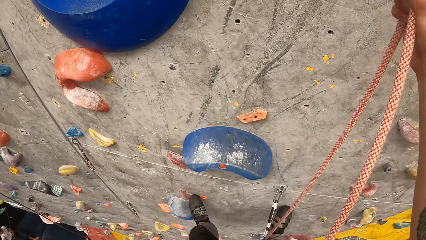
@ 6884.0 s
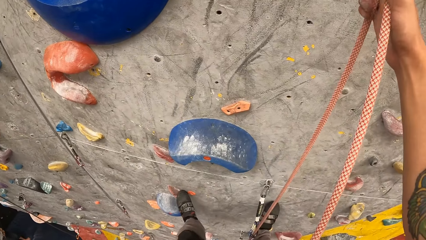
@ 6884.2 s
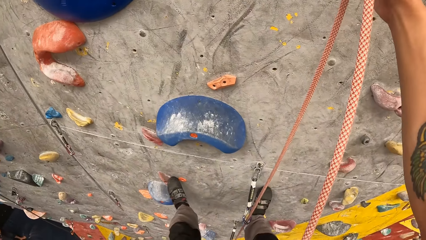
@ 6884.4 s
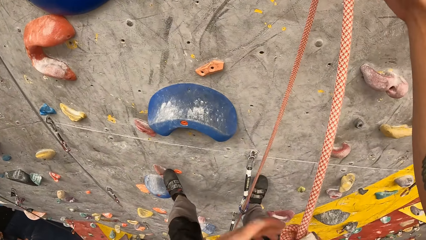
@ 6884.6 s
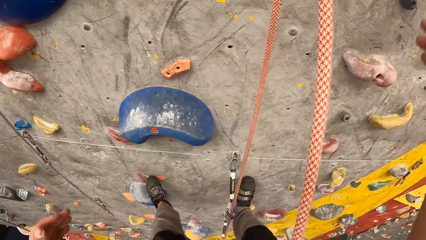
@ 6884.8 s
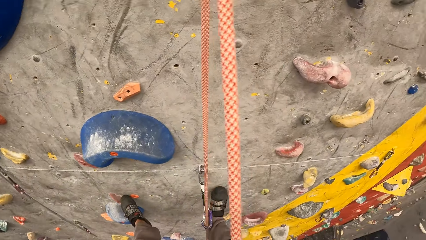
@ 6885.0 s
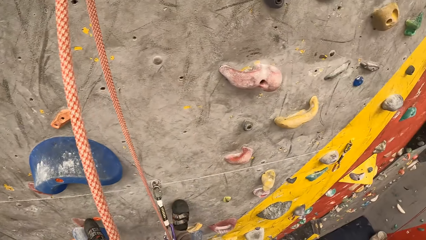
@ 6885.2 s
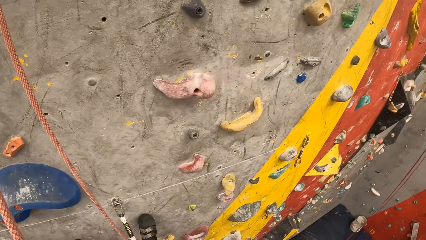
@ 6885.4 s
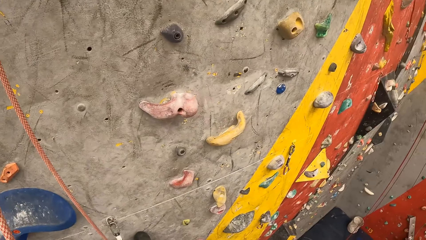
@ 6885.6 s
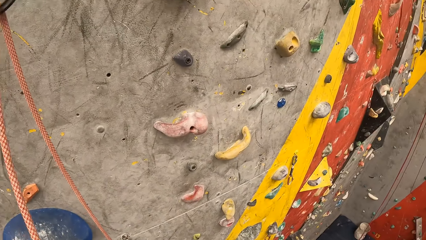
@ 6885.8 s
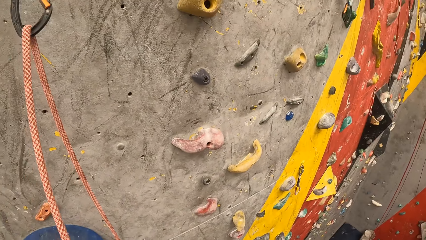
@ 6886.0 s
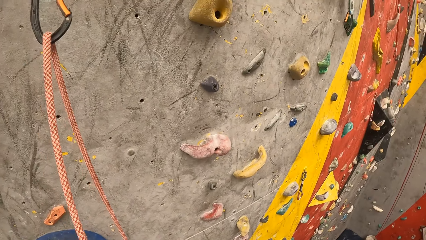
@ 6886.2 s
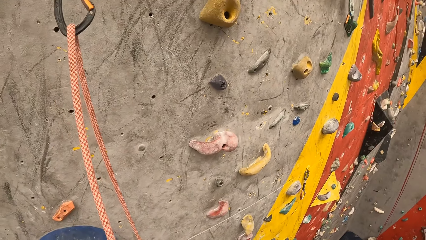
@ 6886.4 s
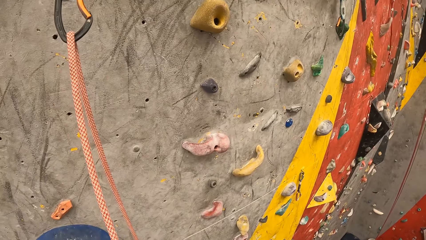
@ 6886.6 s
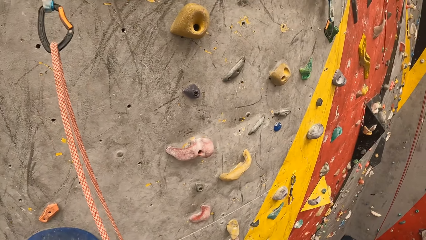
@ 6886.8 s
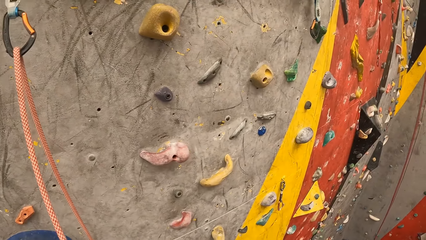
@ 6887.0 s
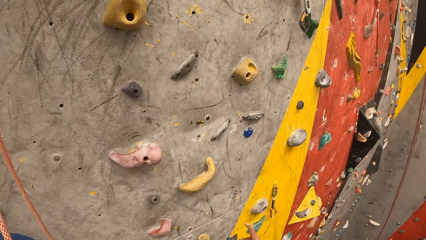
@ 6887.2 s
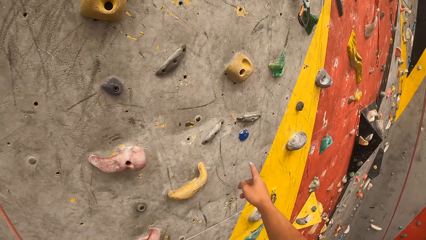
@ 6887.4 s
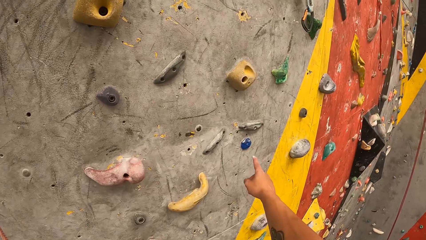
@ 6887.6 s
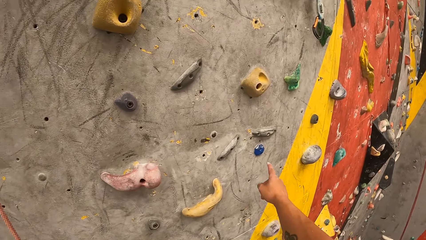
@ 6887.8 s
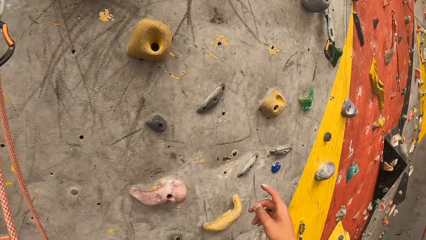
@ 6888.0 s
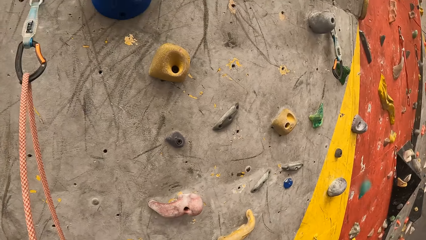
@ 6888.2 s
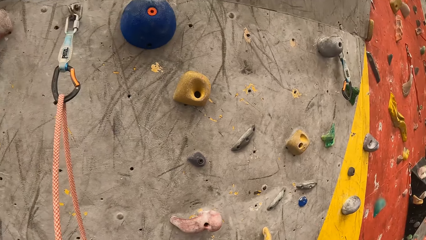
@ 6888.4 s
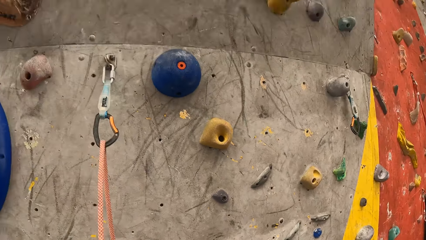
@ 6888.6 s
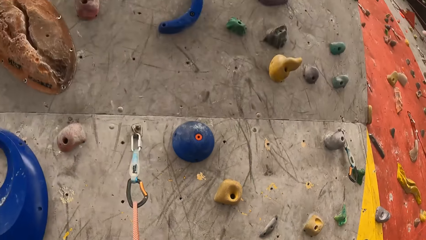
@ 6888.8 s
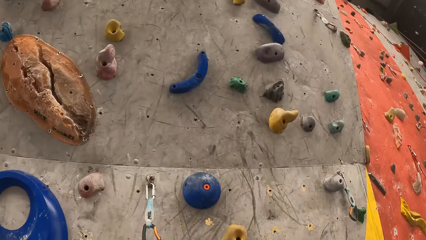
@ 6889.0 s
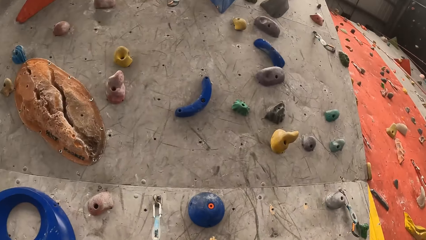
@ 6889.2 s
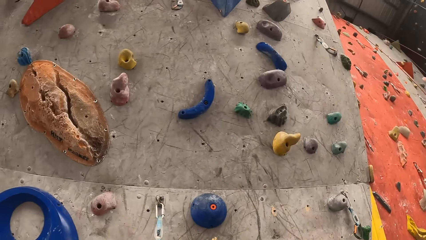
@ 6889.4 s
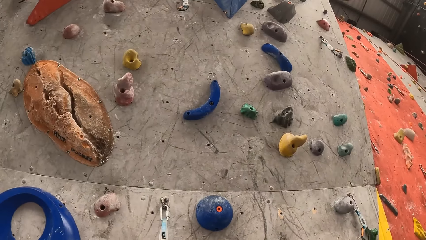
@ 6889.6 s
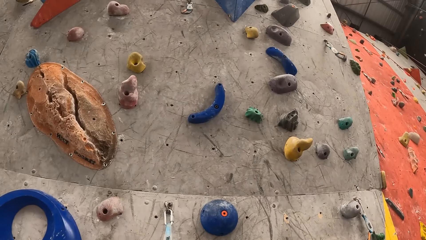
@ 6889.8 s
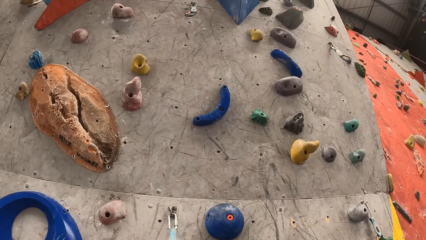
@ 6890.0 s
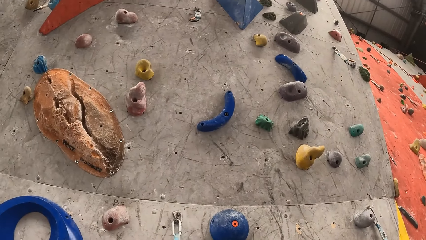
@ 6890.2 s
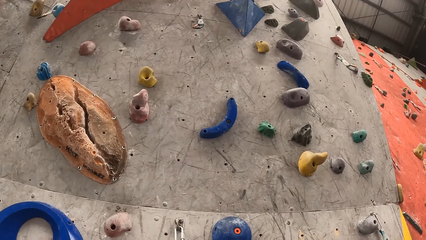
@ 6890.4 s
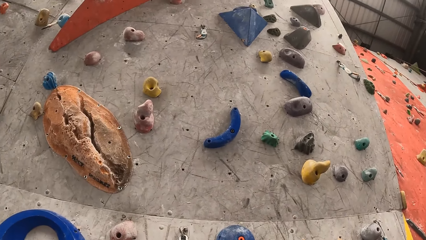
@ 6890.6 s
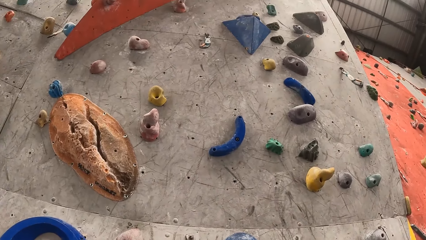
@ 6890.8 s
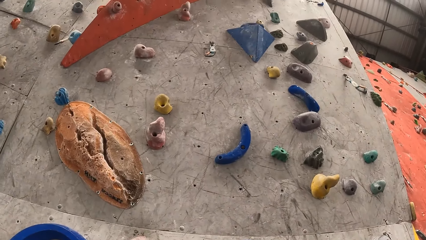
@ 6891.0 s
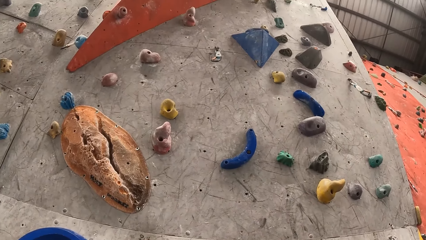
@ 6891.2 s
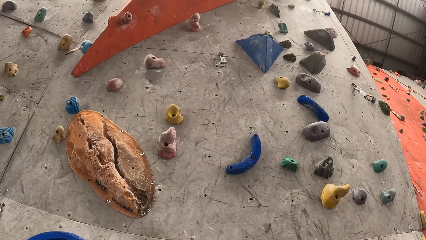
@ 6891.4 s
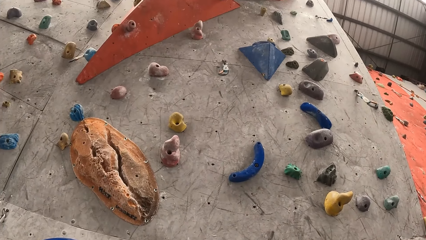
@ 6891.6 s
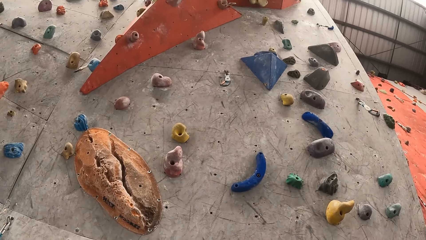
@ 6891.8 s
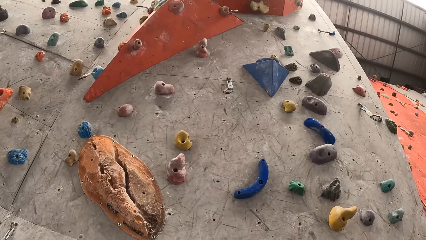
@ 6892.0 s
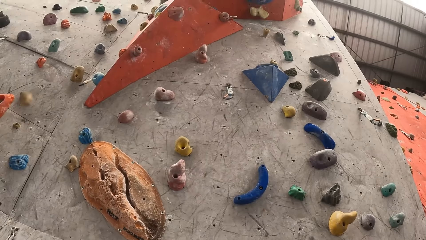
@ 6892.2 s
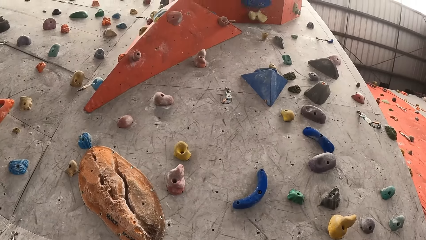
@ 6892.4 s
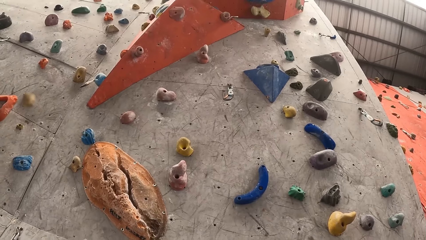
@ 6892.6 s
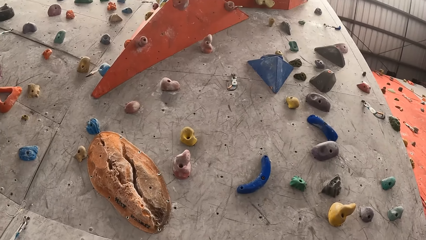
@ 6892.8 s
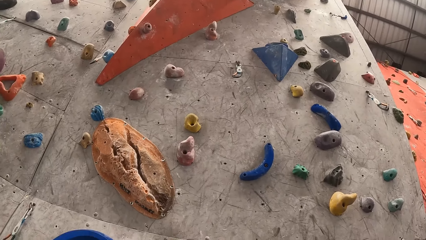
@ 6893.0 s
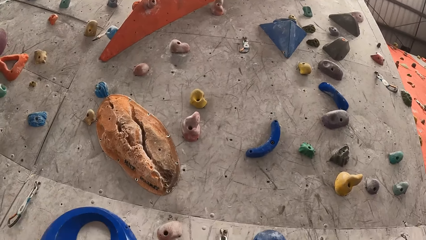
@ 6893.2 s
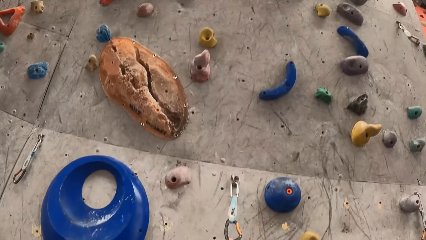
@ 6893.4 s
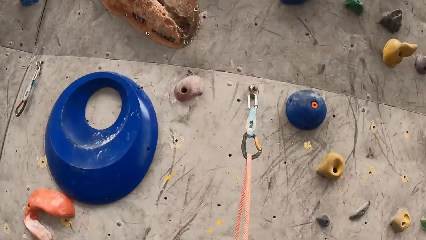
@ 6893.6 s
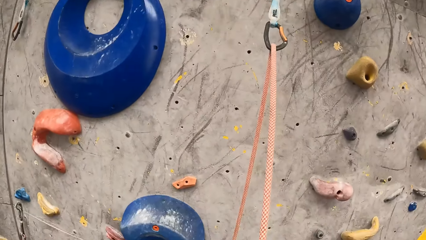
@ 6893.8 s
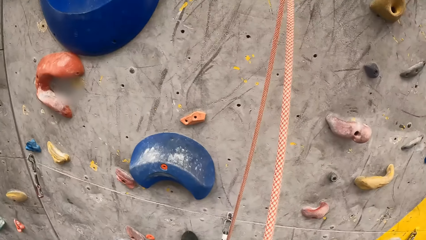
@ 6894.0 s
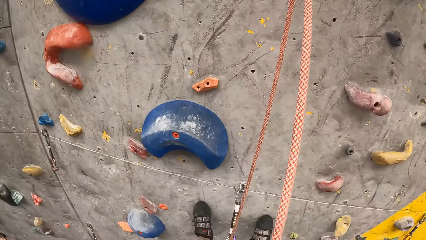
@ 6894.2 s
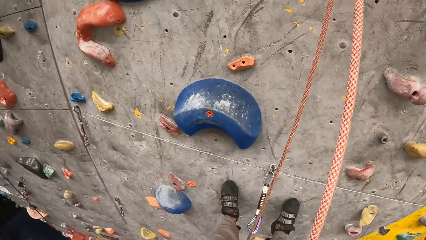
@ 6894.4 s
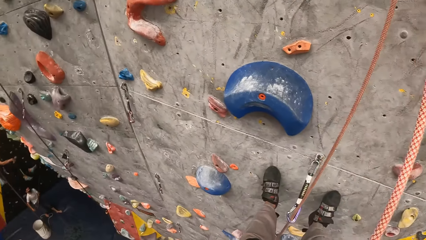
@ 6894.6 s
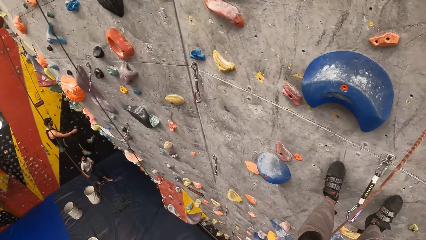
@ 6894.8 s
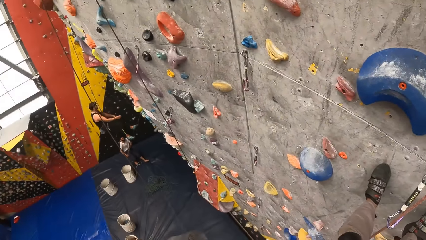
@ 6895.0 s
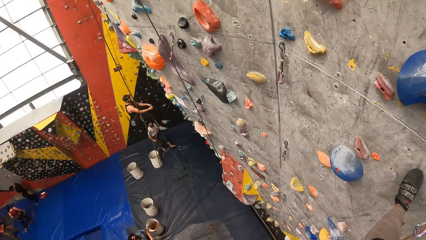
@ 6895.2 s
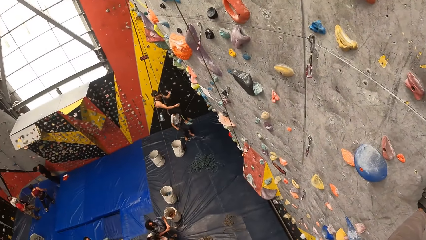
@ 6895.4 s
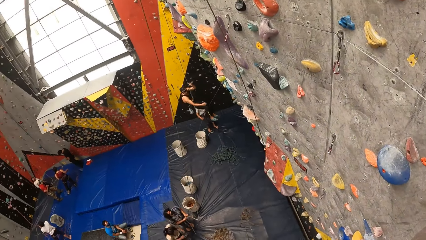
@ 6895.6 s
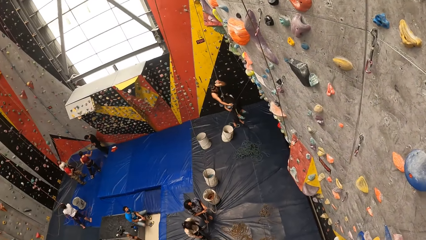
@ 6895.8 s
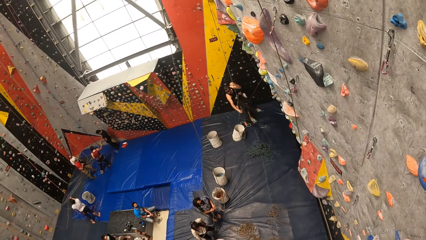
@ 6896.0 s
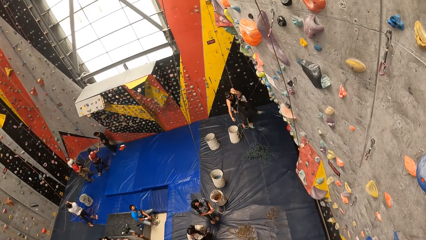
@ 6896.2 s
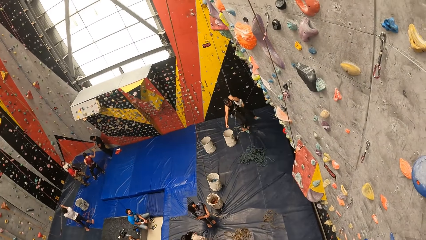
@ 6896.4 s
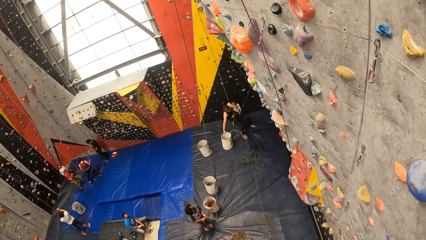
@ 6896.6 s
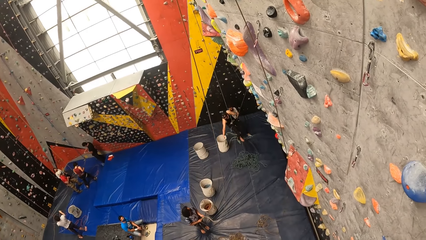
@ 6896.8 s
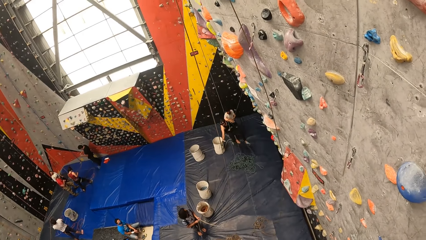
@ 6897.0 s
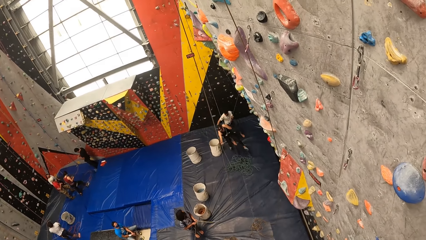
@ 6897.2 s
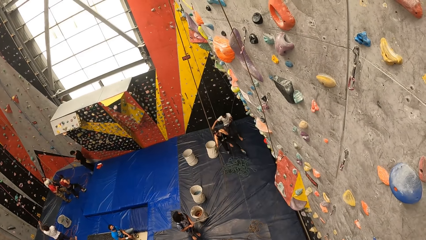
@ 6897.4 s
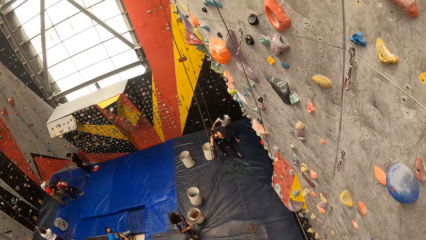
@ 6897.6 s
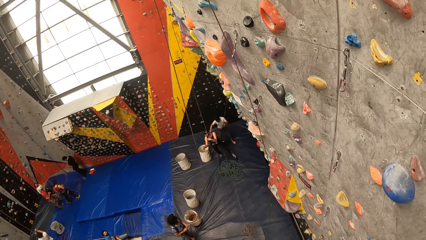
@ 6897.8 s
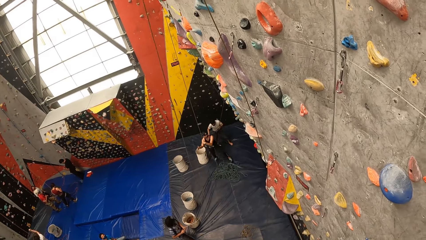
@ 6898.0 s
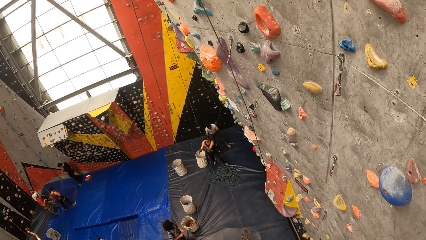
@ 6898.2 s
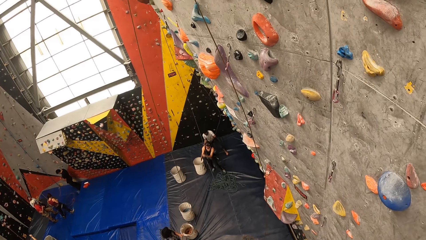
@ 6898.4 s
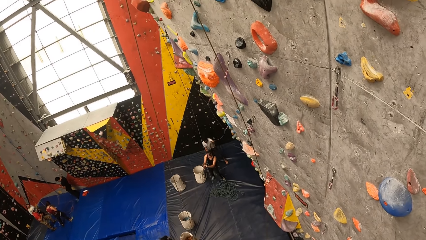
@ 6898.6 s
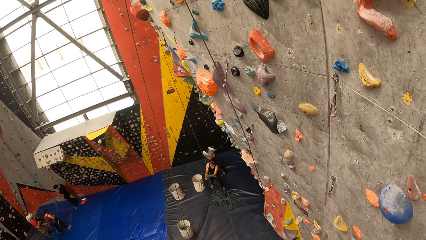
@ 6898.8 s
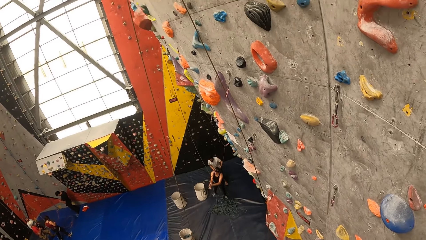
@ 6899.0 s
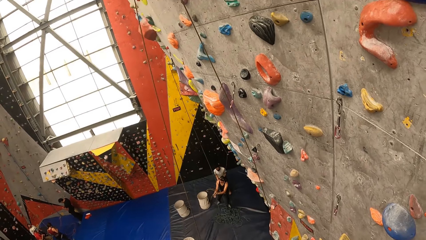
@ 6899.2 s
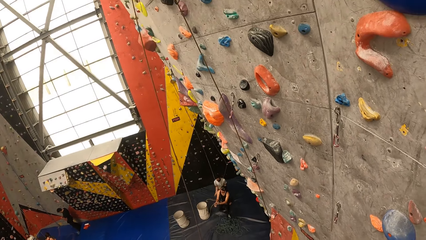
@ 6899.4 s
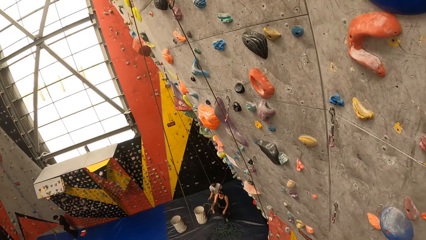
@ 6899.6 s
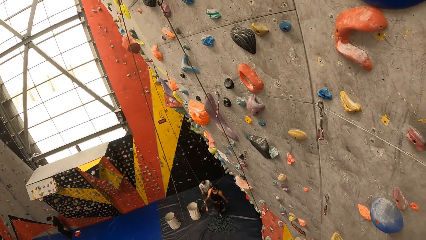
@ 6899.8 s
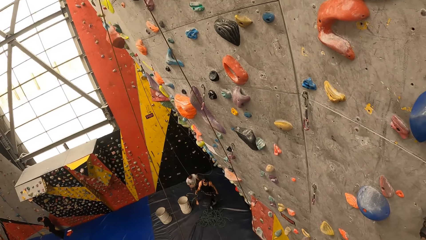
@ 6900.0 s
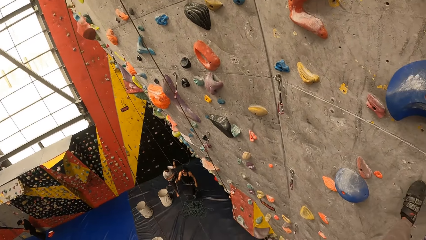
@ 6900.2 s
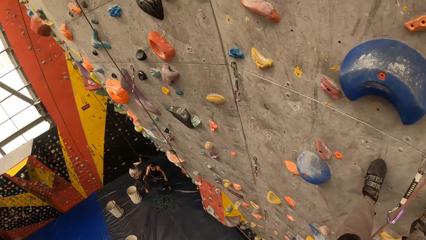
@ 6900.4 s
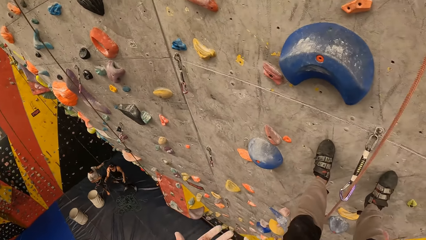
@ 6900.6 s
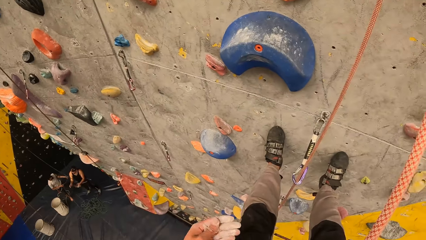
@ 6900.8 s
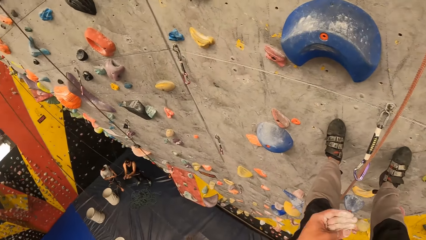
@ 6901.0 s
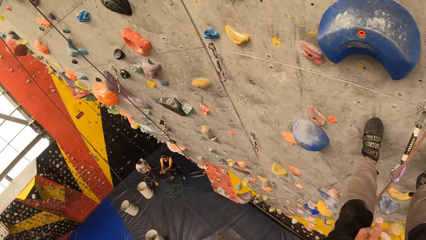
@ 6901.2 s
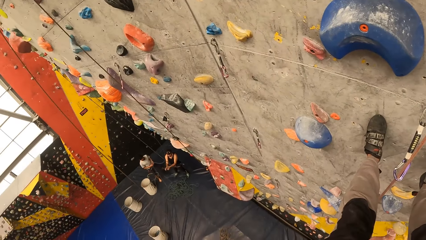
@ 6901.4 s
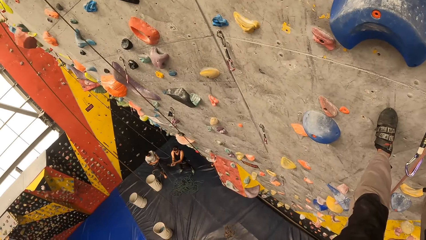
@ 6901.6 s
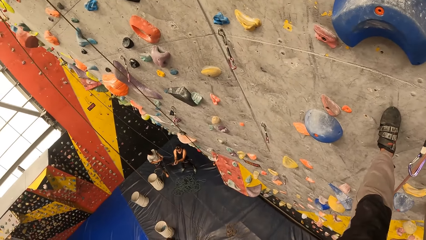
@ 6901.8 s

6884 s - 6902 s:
The camera wearer looks around. They point in the room. They look around.
